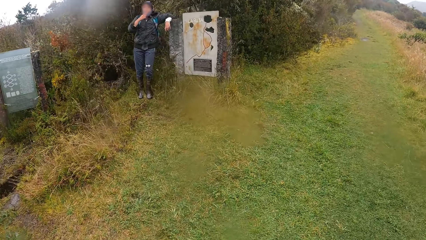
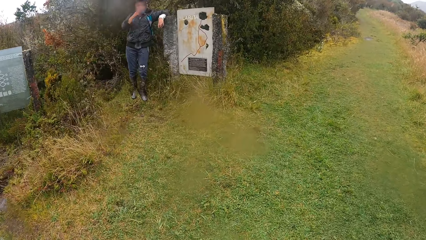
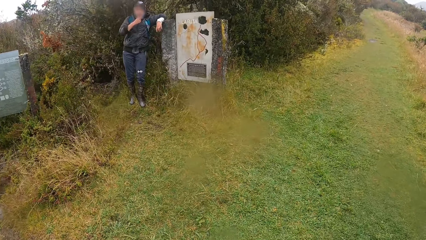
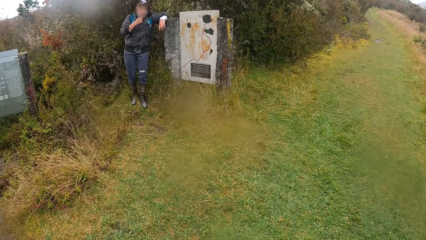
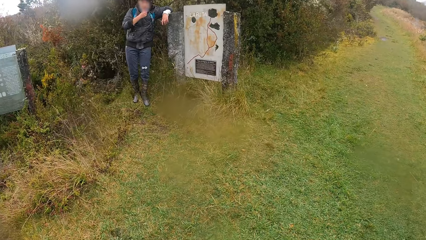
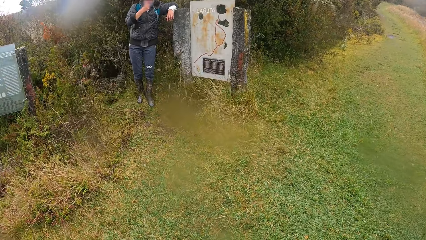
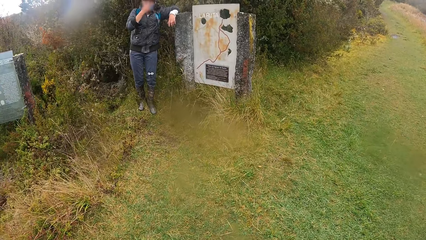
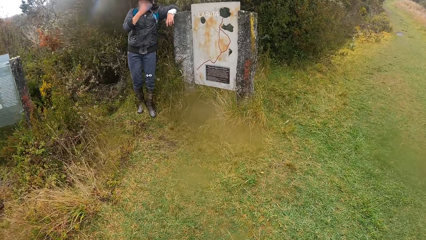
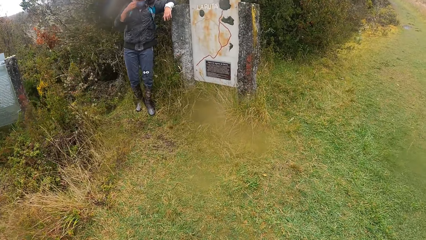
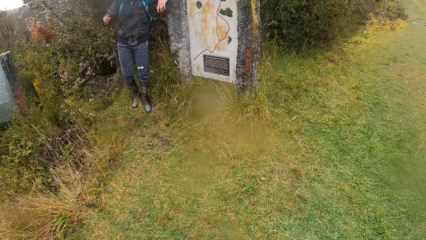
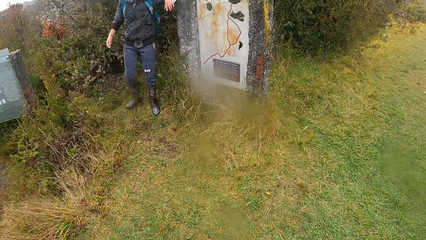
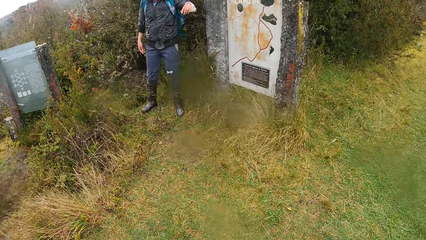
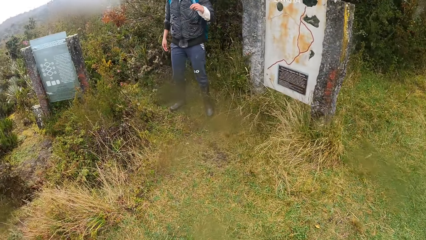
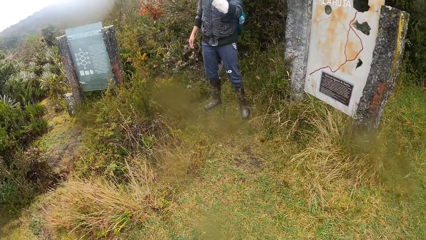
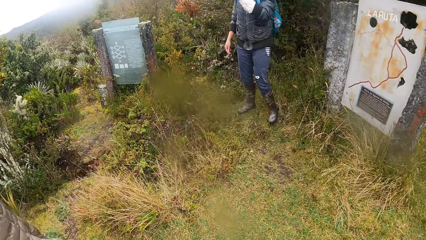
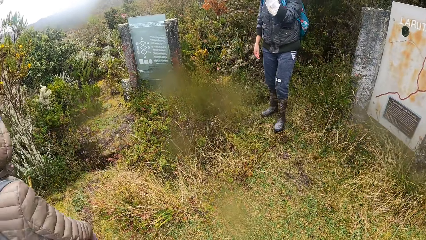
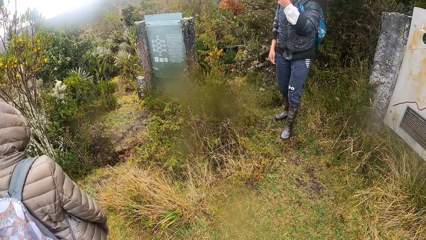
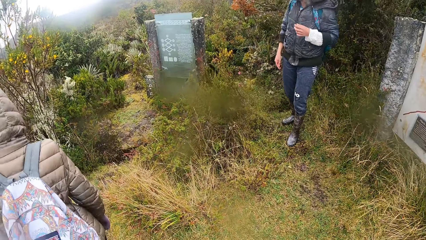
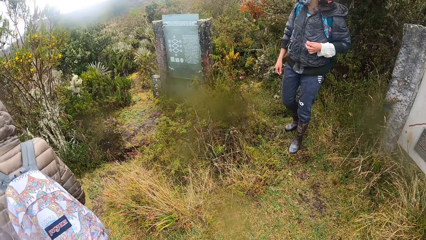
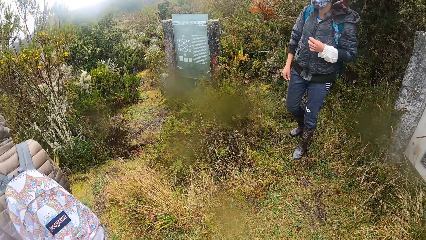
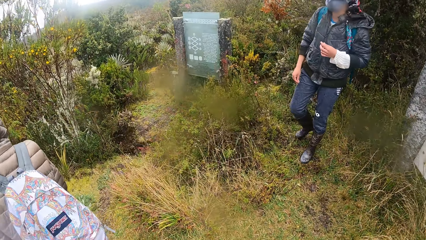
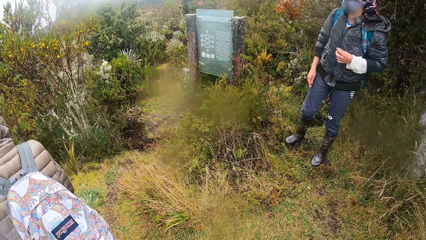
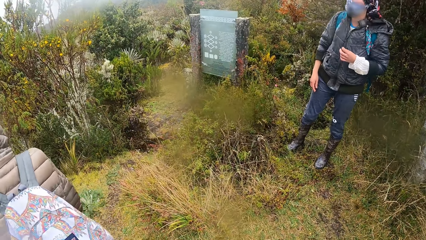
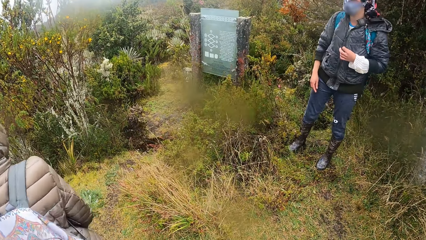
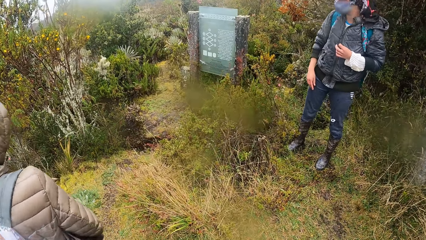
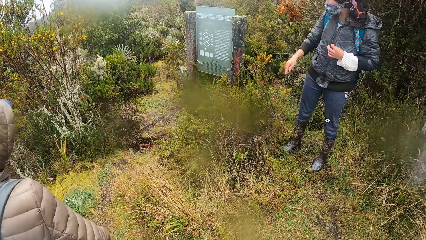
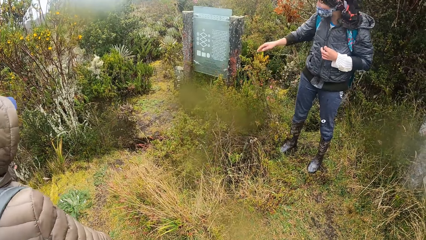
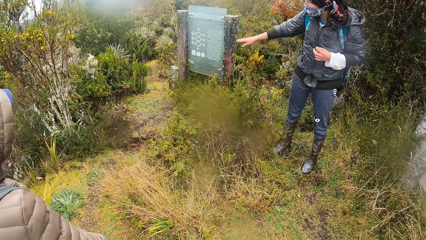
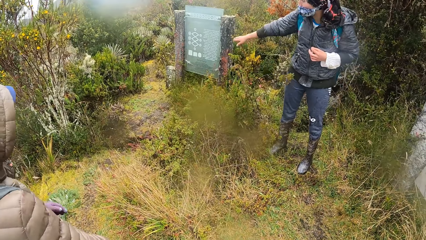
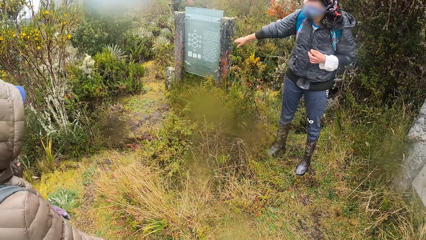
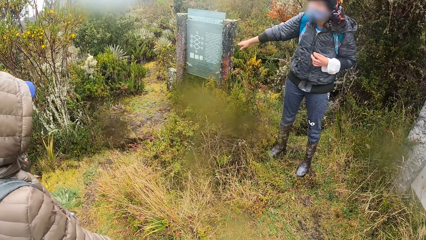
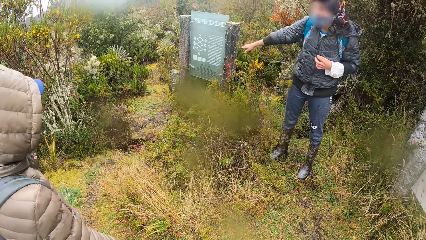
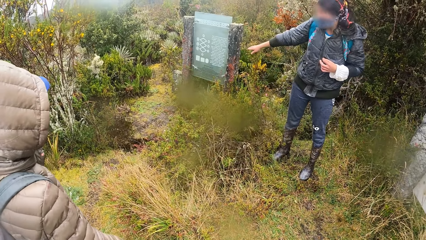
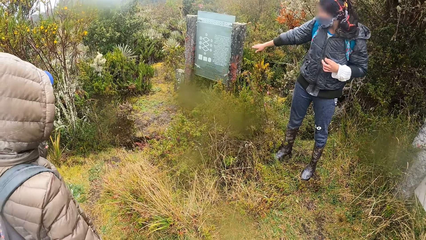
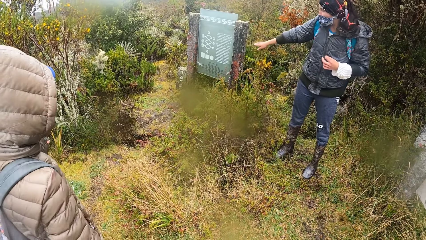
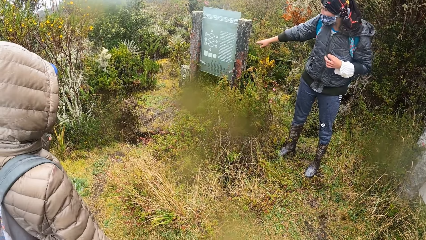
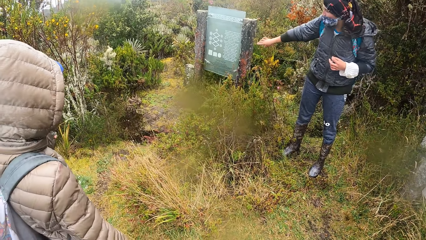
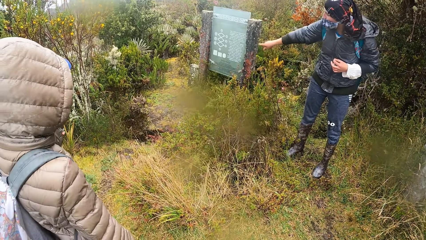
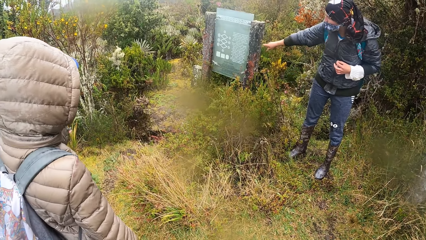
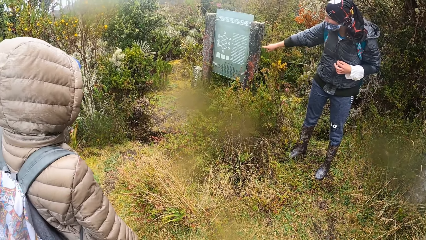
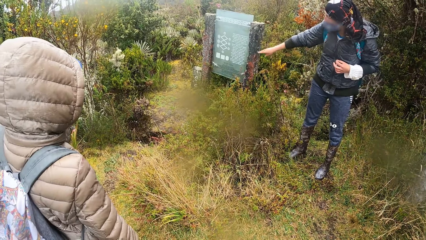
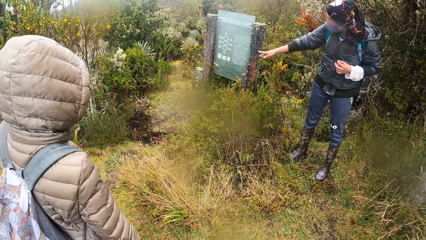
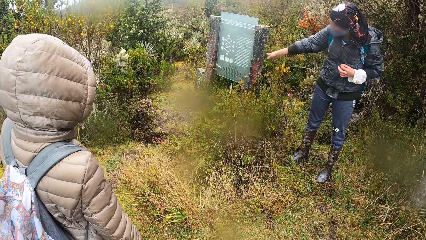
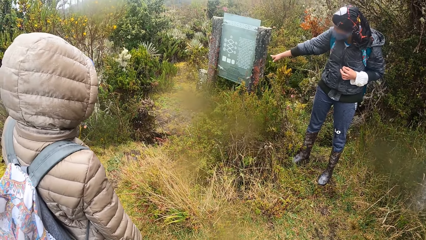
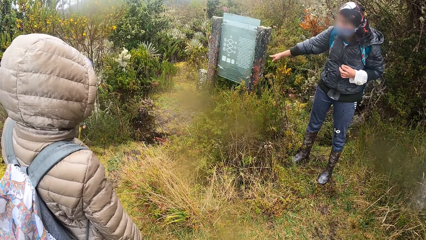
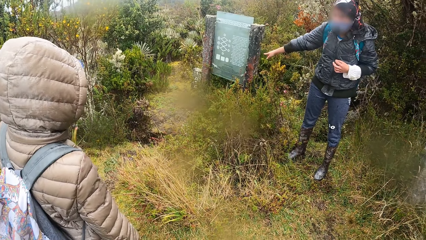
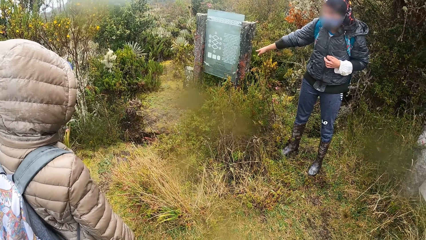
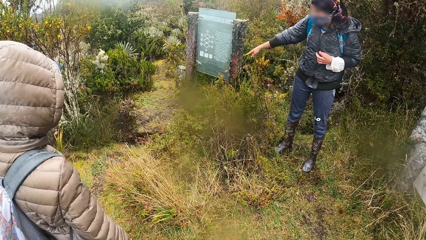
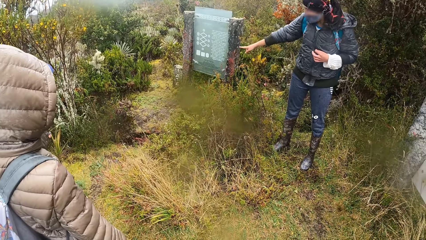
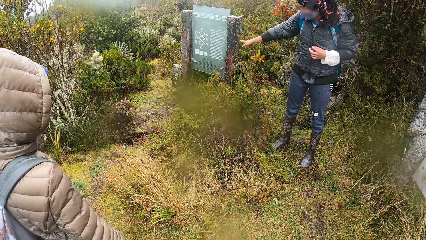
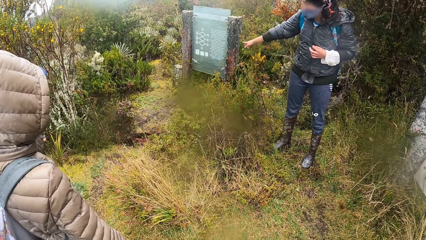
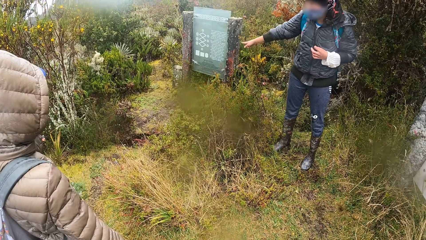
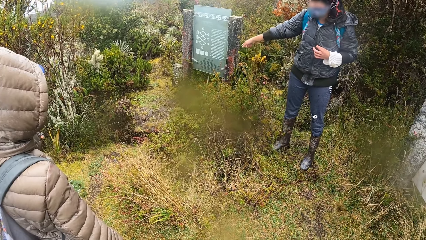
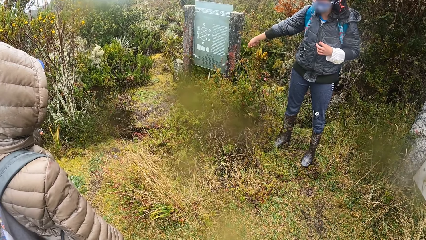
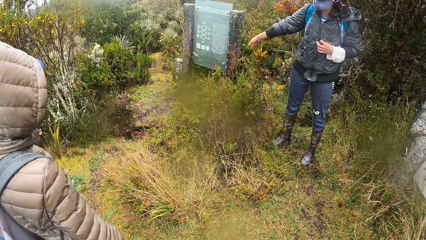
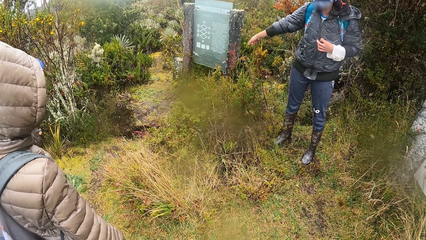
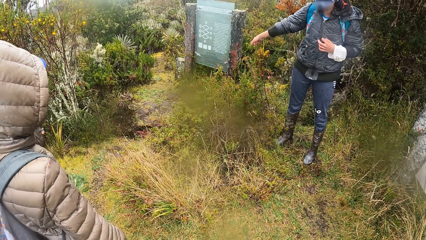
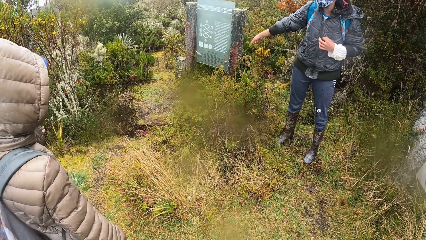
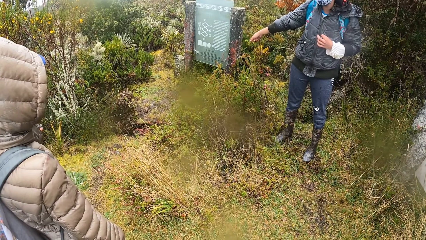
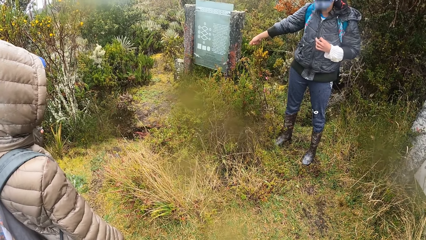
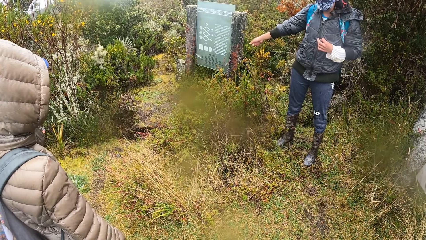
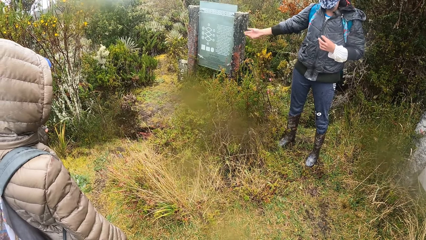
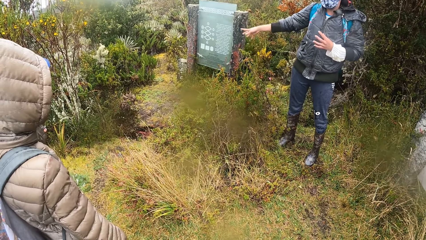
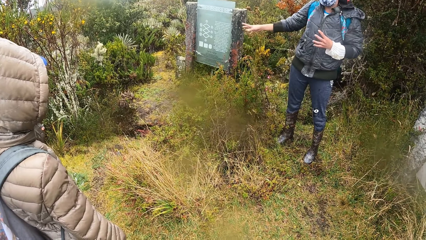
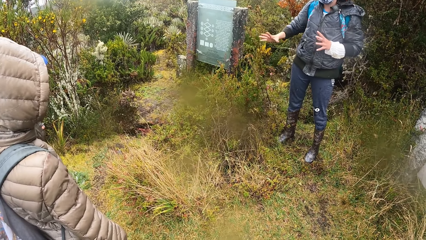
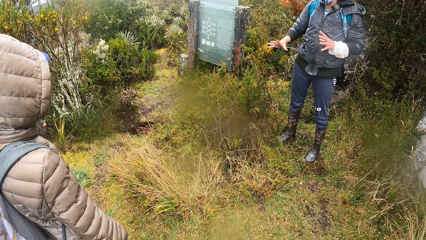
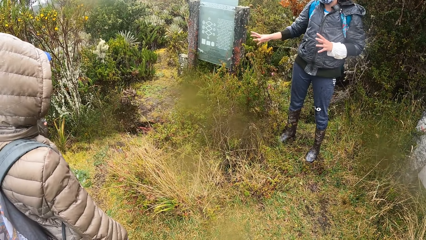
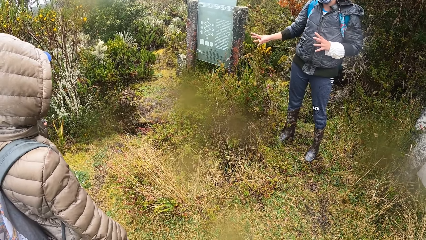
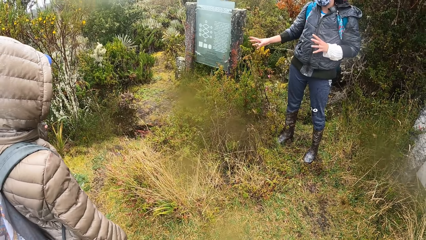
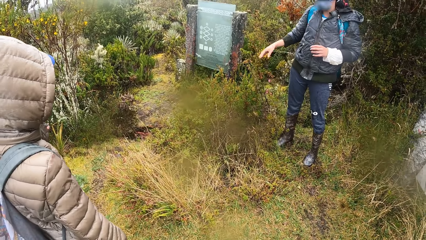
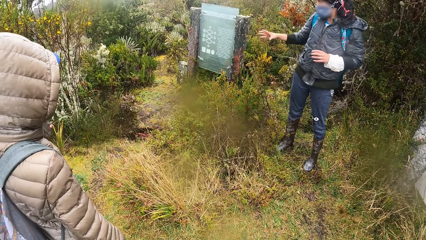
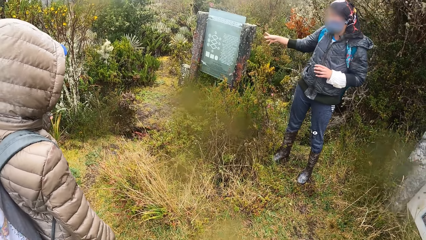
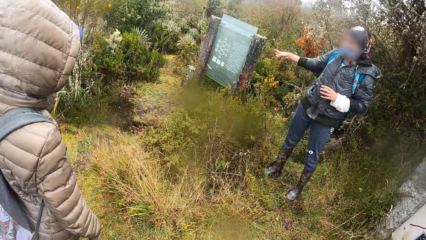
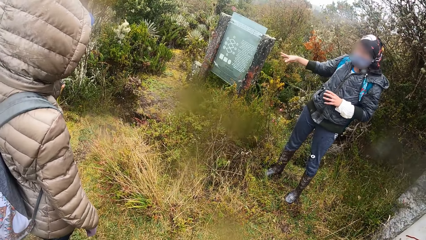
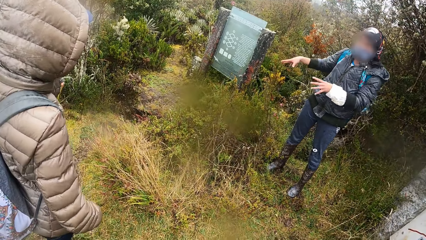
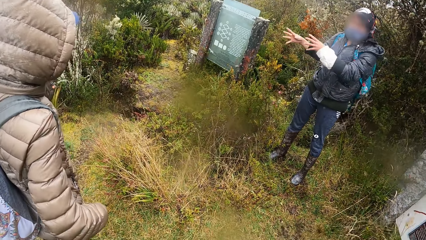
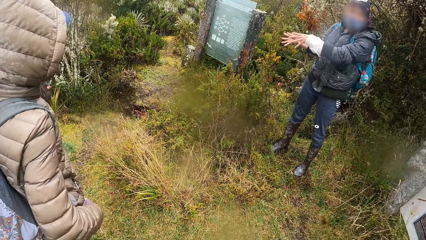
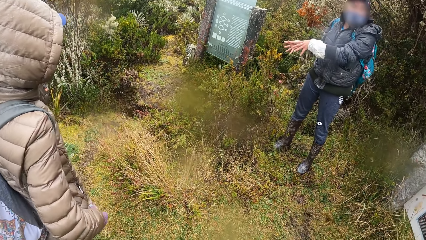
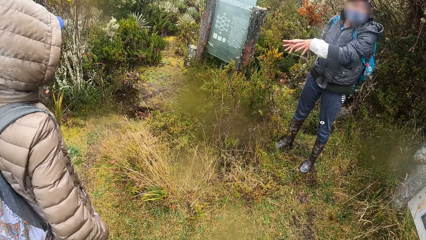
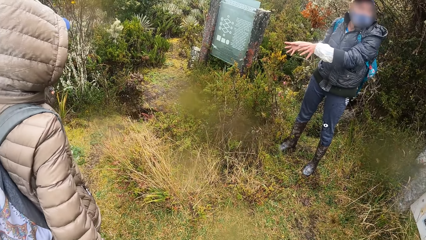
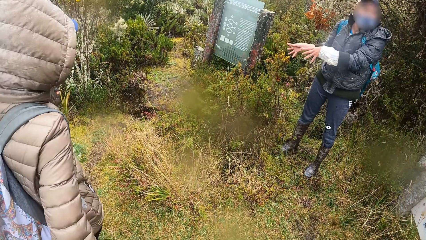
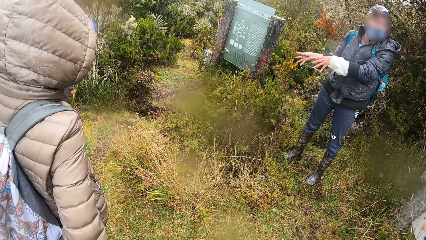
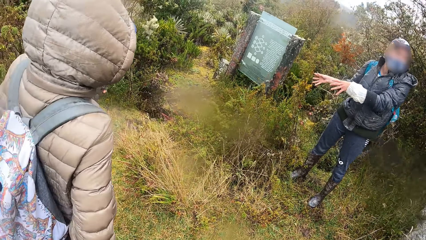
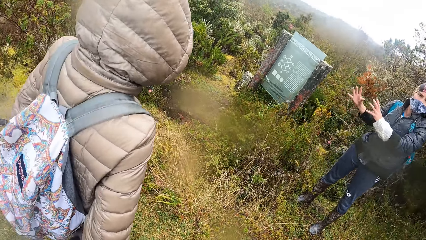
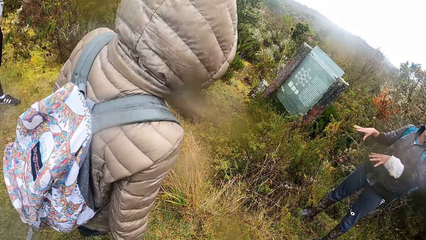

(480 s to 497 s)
The woman removes her left hand from the display board pillar in the bushy path. The camera wearer stands on the grass. The woman points on a written stone.
